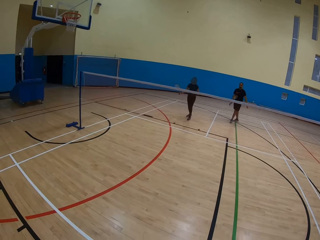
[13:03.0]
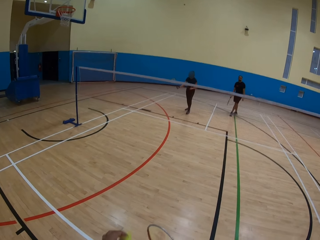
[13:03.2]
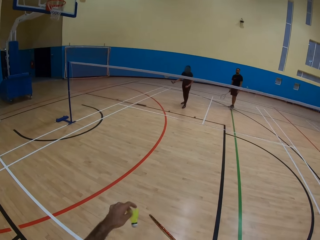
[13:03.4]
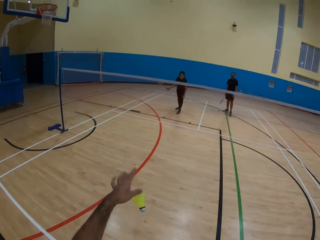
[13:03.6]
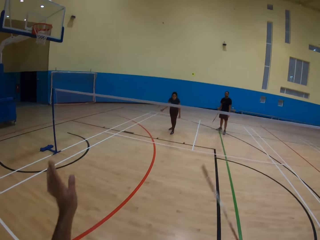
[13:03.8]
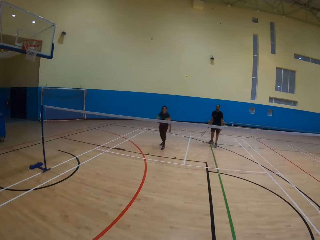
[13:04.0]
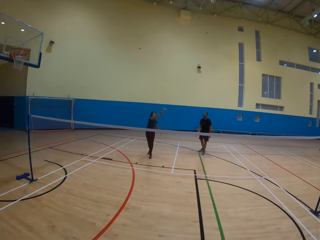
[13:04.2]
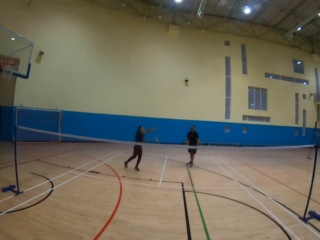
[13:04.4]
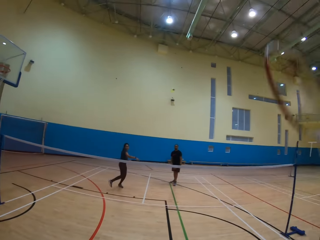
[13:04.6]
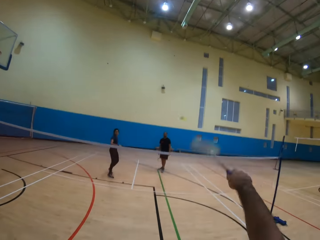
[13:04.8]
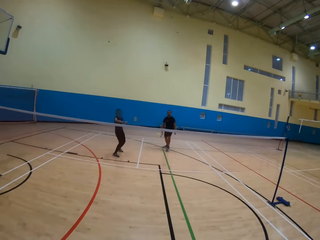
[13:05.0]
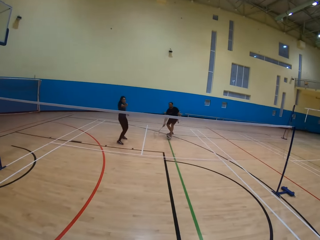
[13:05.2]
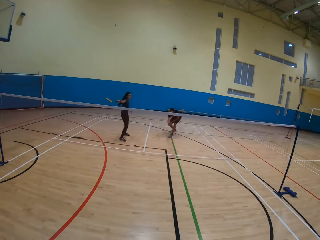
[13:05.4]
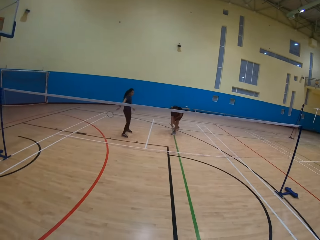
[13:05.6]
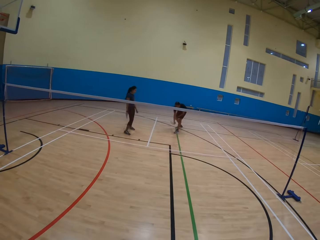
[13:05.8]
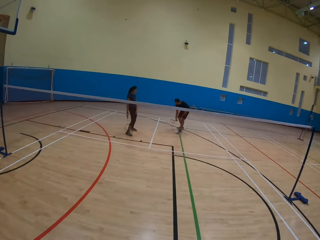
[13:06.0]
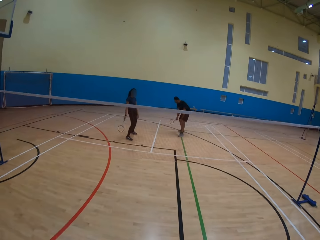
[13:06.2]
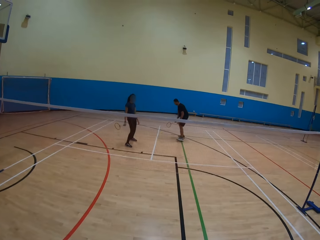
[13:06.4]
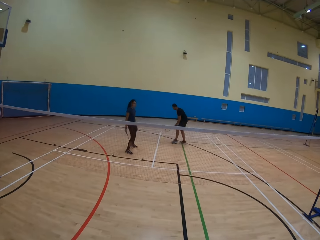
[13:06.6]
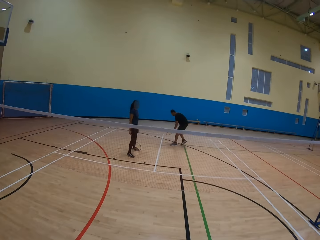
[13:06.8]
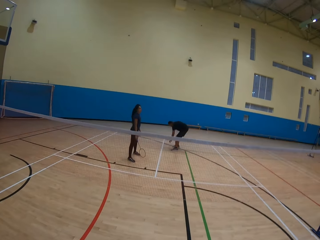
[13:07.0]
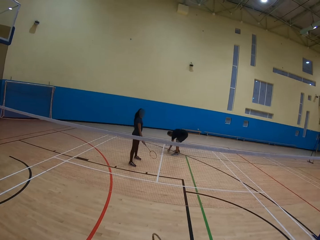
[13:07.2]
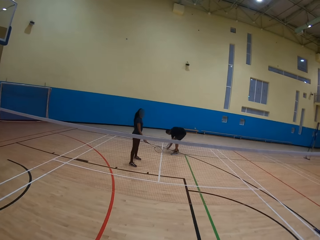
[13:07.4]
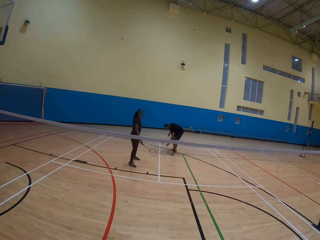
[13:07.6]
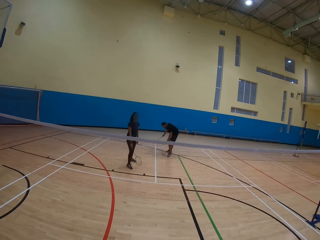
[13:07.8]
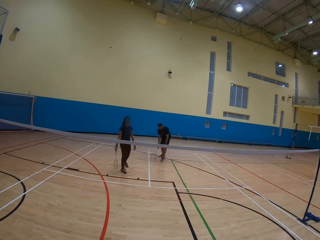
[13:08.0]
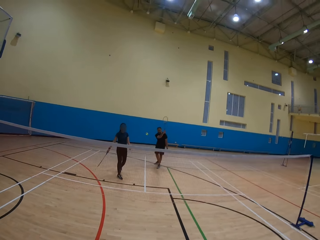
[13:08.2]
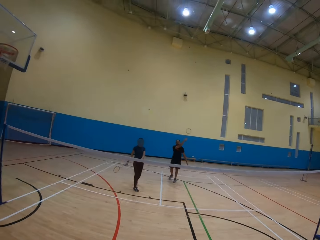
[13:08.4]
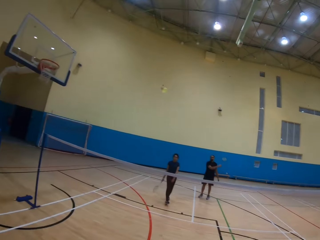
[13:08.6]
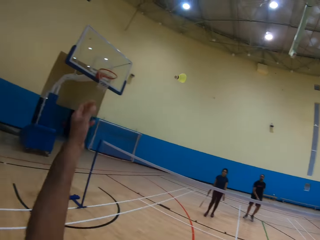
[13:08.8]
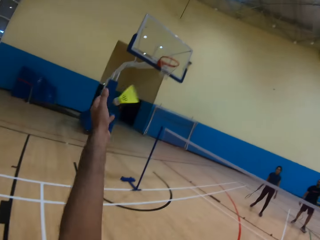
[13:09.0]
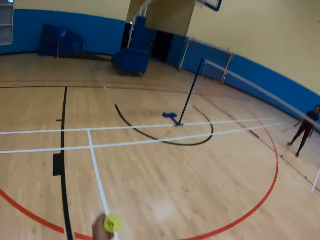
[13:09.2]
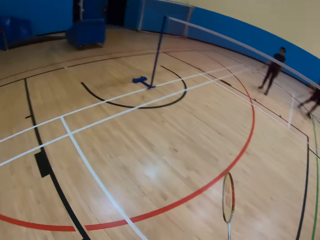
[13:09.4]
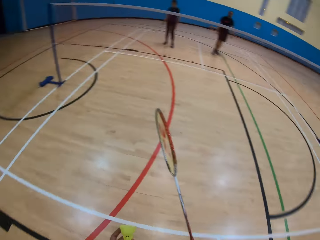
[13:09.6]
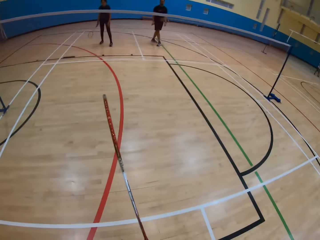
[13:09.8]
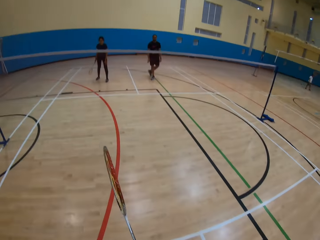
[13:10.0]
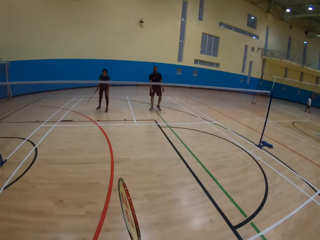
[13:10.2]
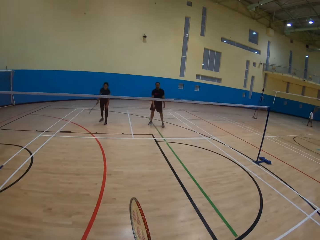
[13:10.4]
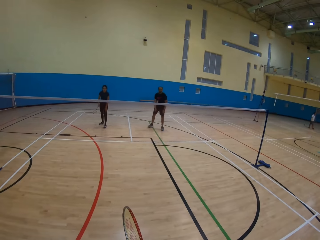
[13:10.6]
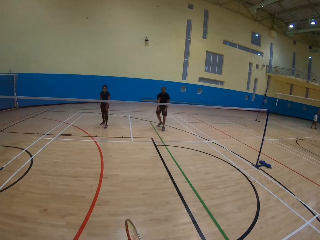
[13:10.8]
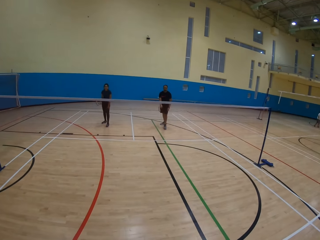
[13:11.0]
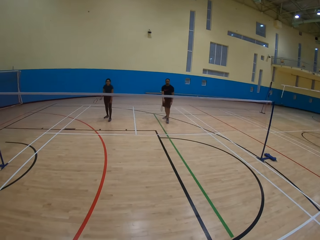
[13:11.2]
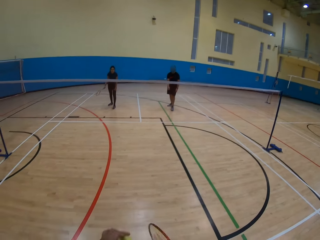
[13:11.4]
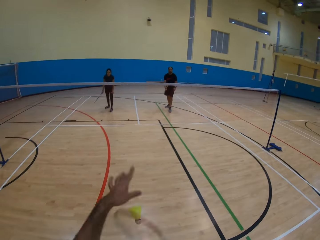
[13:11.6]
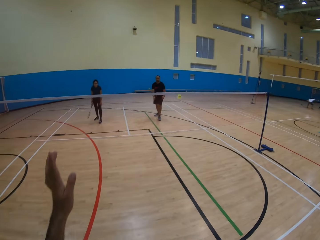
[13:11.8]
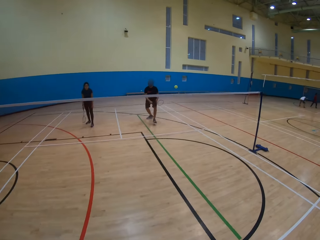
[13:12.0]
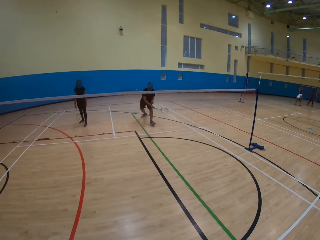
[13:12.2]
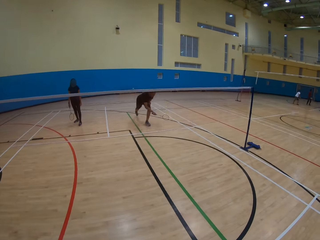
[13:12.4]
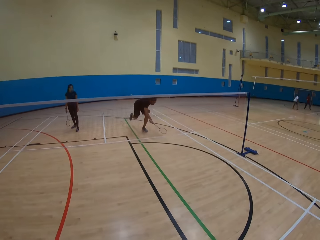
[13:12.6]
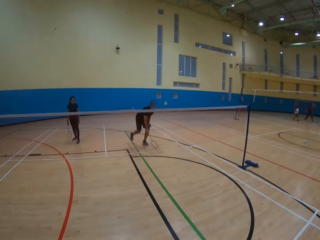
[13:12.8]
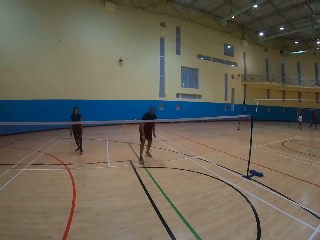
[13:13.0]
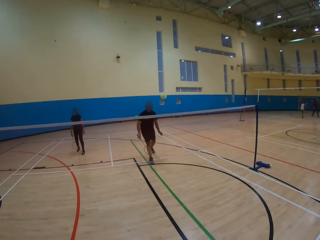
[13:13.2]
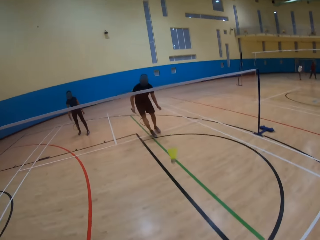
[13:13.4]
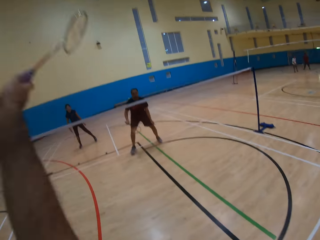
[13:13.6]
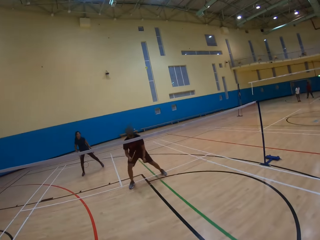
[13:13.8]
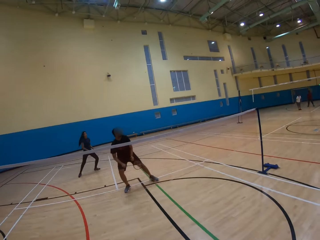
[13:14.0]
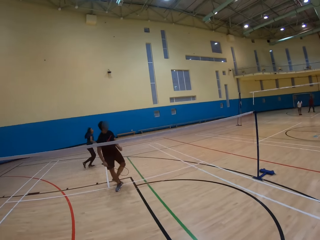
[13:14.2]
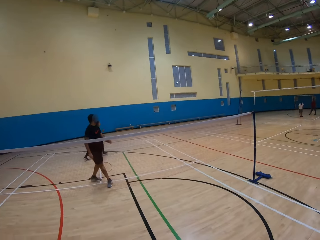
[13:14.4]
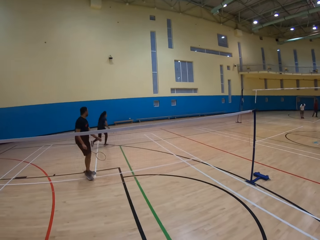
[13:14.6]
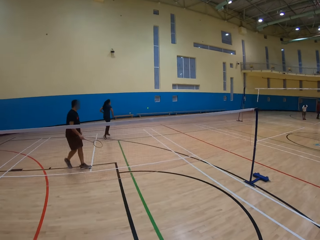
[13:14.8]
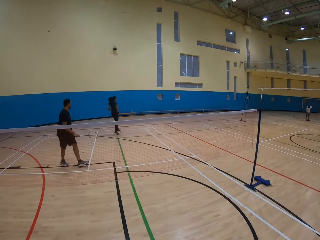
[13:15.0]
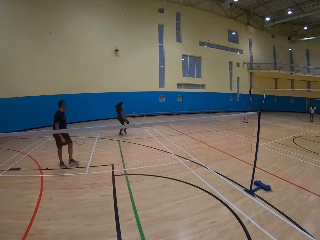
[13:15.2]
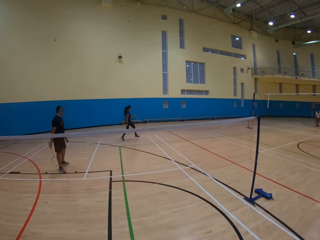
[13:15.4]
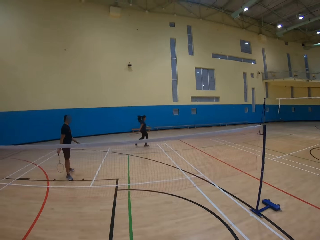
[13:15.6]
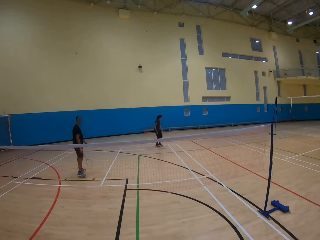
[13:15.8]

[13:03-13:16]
The camera wearer throws the ball. A man collects the ball. The man throws the ball. The camera wearer catches the ball. They throw the ball. The man throws the ball.

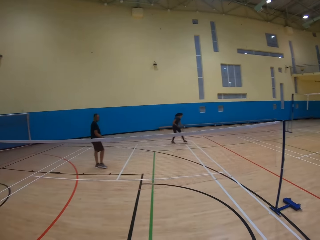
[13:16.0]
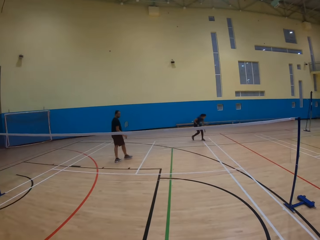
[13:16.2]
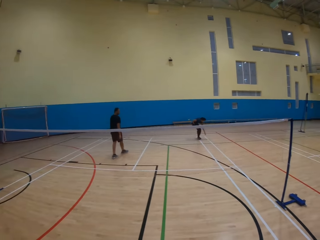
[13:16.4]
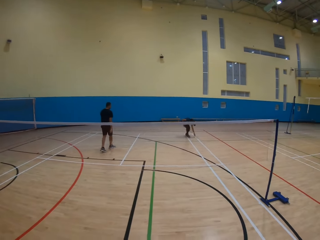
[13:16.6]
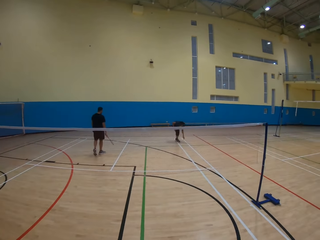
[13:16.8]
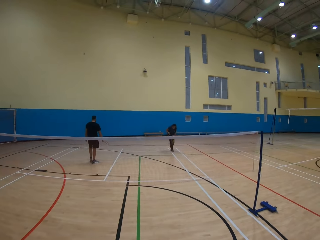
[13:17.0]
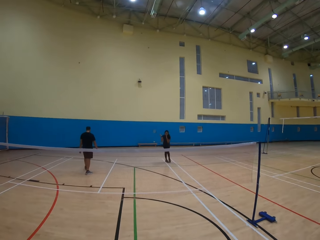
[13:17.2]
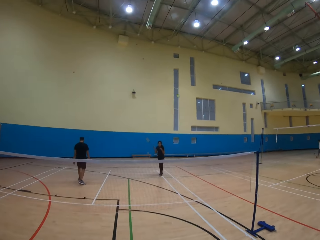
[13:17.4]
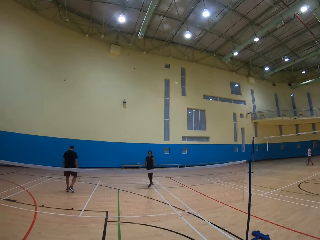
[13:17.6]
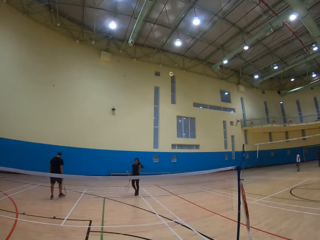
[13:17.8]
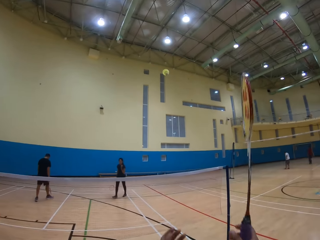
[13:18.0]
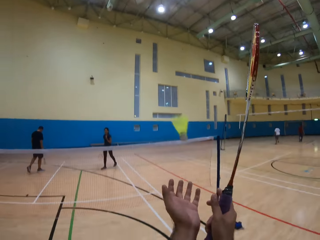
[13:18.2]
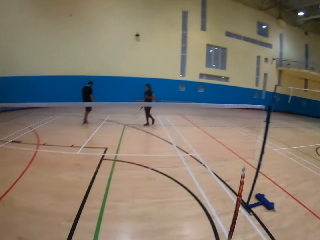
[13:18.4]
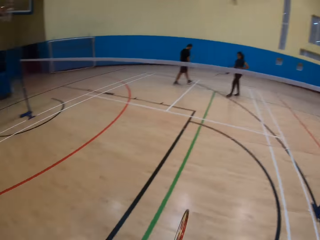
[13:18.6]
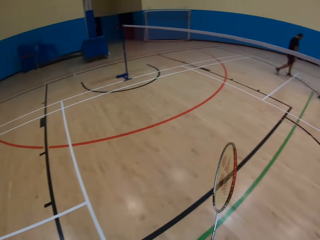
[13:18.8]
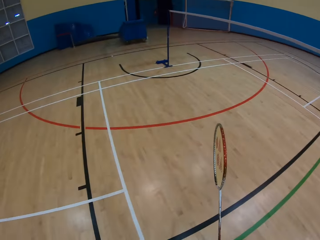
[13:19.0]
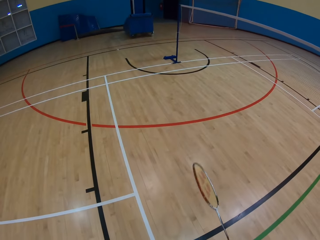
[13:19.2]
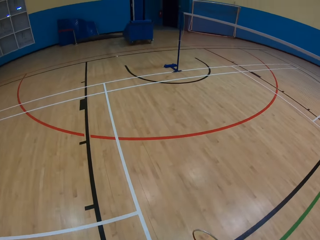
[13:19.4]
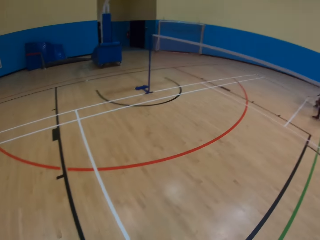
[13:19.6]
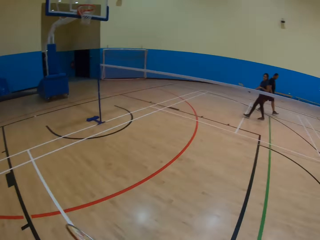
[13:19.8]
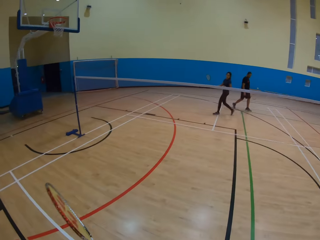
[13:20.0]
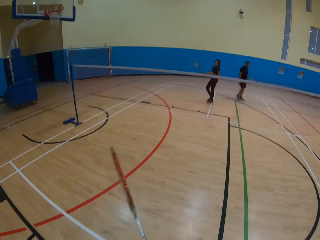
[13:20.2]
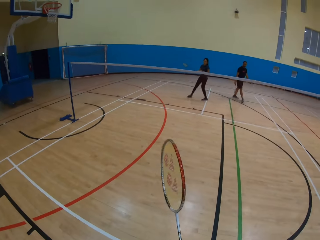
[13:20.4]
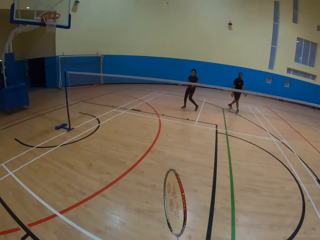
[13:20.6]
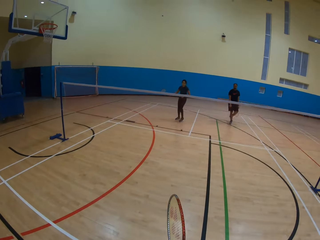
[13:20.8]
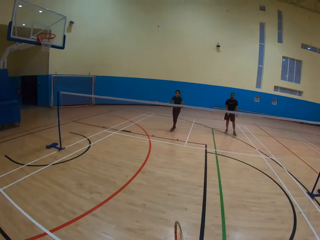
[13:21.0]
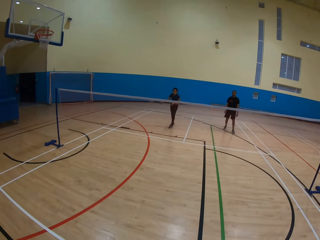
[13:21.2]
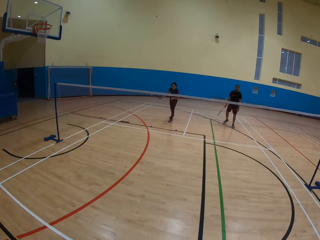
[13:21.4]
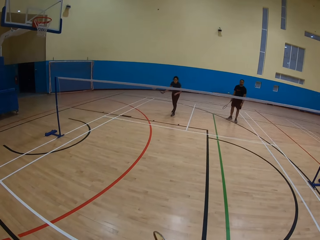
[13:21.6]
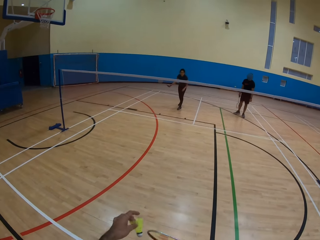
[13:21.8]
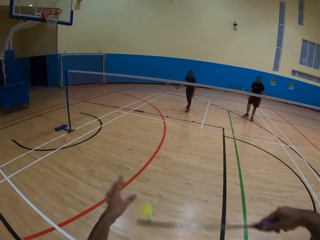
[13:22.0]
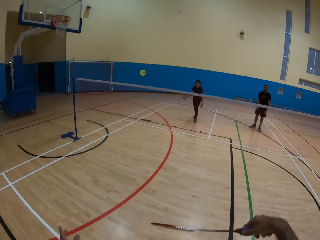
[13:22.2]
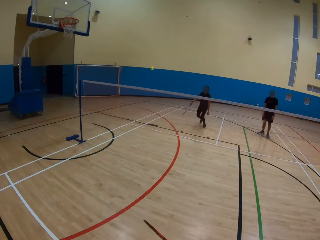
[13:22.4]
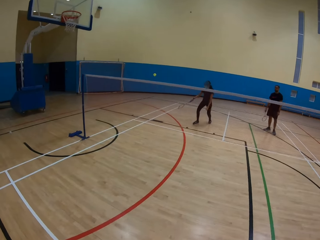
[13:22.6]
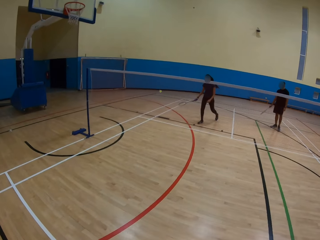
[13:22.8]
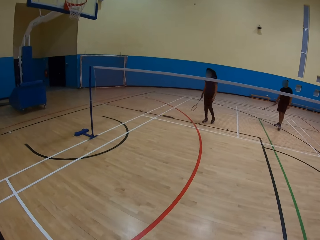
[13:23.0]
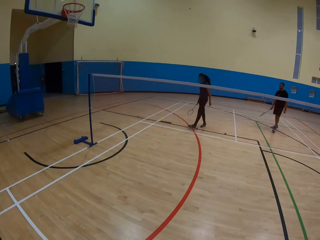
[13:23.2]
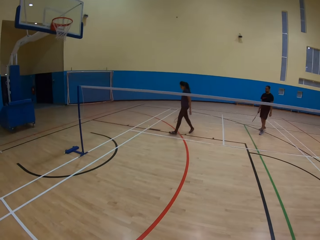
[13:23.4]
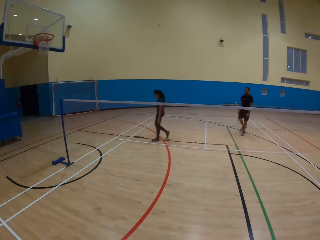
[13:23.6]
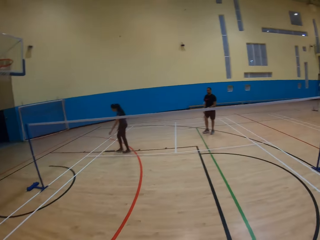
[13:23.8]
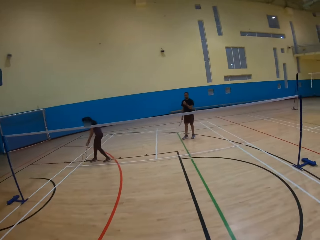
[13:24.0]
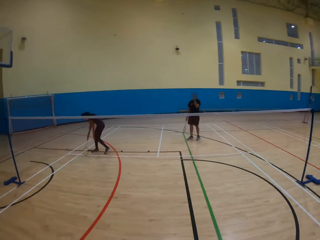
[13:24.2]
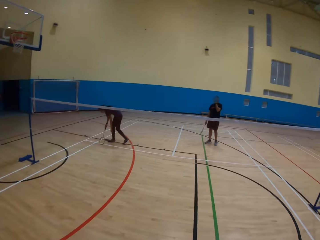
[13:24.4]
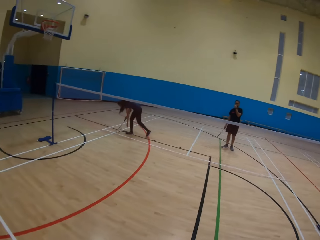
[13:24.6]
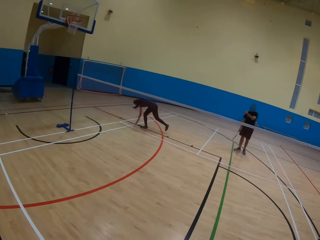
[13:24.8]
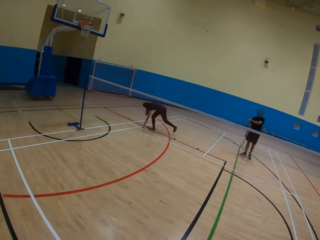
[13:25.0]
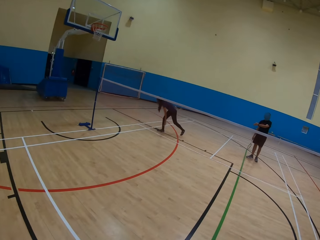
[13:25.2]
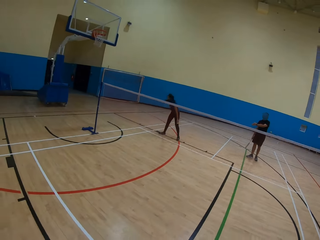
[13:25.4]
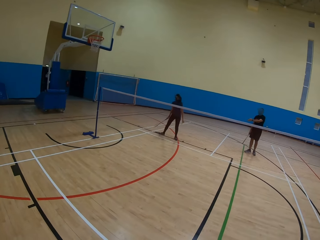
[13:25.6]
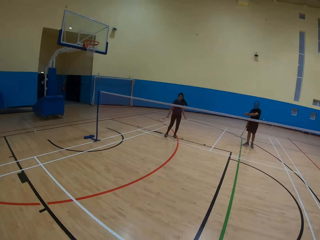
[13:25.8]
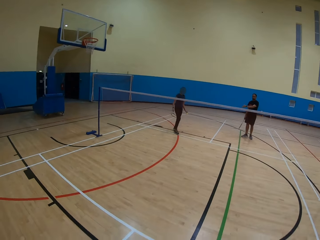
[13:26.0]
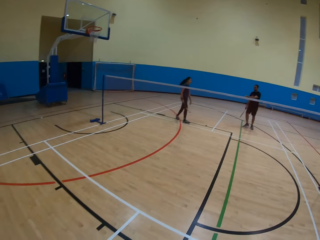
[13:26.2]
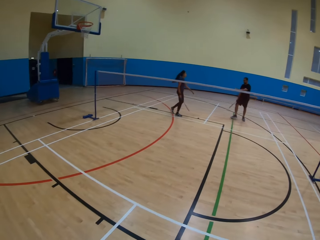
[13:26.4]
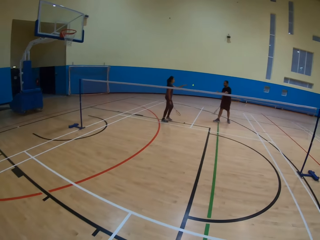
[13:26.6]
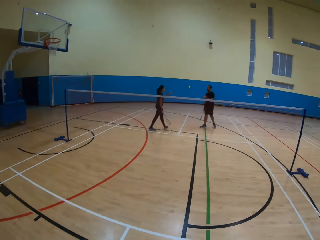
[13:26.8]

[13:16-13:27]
A lady collects the ball. The lady throws the ball. The camera wearer catches the ball. They throw the ball. The lady collects the ball.
